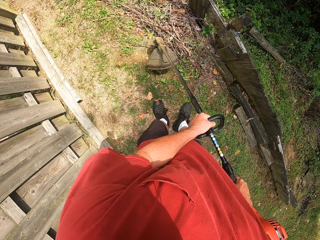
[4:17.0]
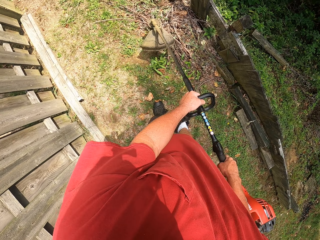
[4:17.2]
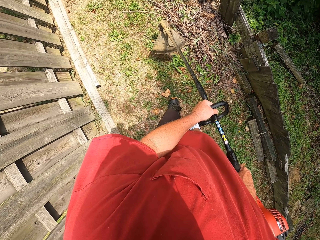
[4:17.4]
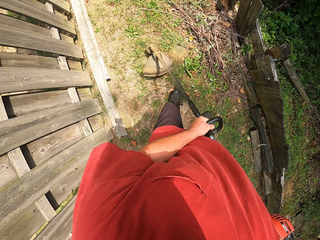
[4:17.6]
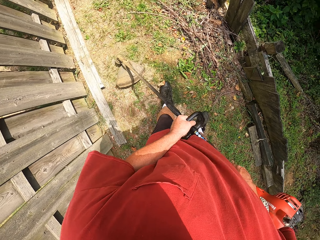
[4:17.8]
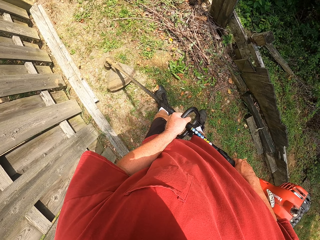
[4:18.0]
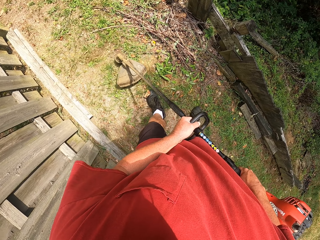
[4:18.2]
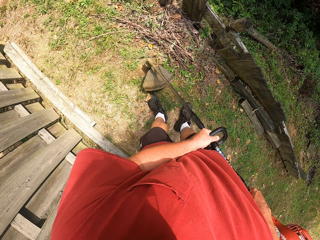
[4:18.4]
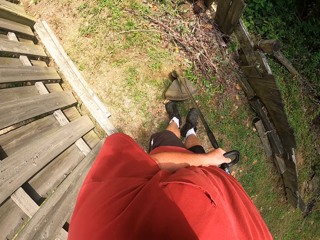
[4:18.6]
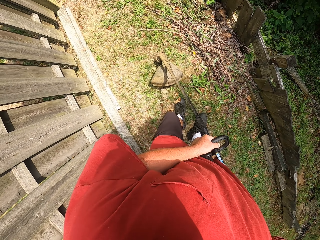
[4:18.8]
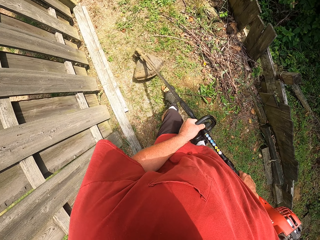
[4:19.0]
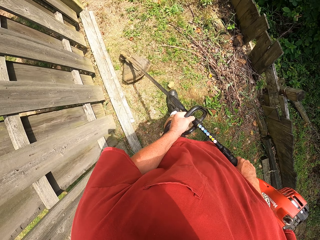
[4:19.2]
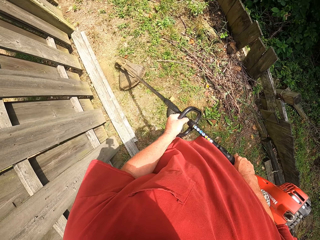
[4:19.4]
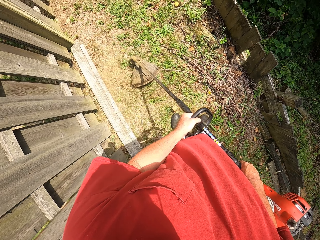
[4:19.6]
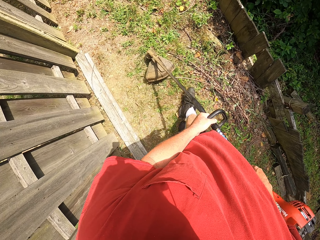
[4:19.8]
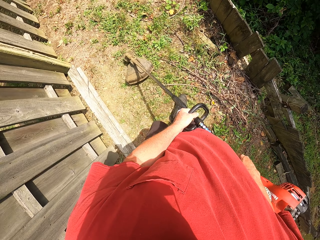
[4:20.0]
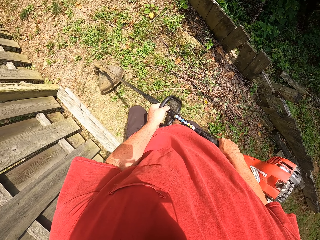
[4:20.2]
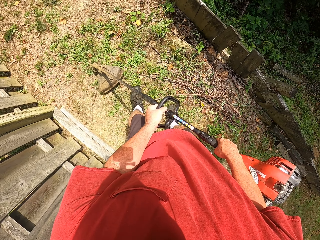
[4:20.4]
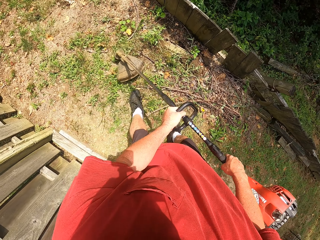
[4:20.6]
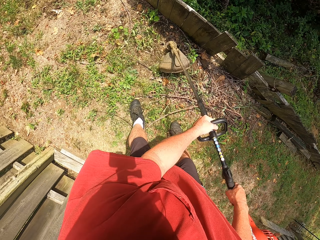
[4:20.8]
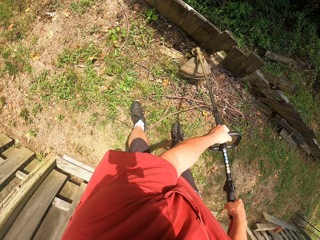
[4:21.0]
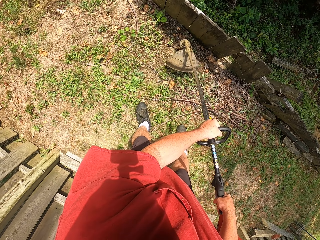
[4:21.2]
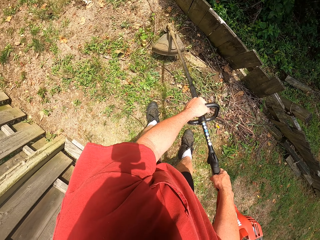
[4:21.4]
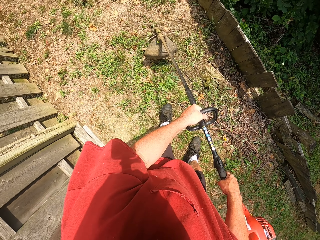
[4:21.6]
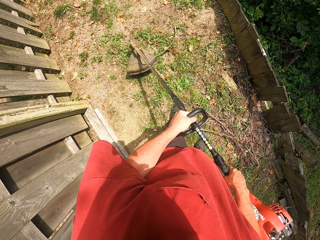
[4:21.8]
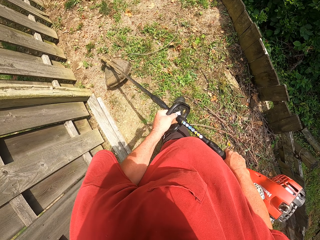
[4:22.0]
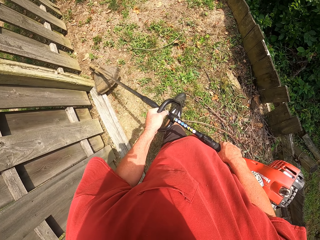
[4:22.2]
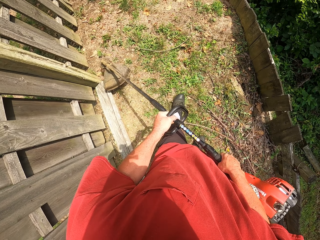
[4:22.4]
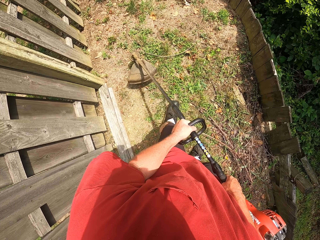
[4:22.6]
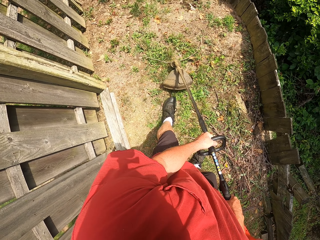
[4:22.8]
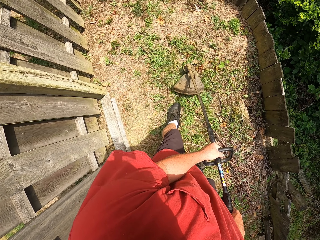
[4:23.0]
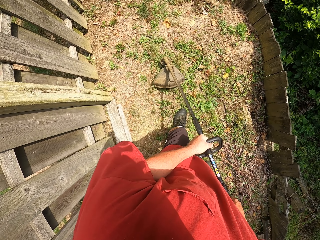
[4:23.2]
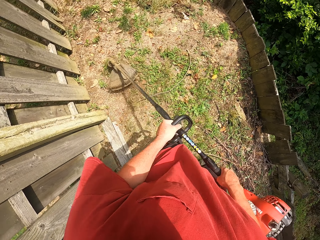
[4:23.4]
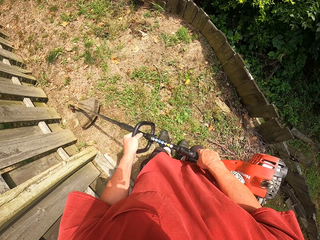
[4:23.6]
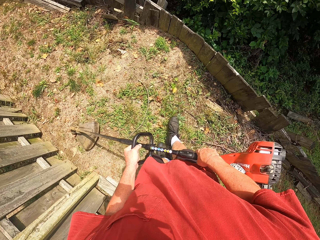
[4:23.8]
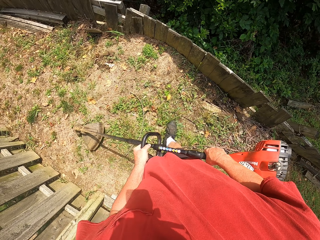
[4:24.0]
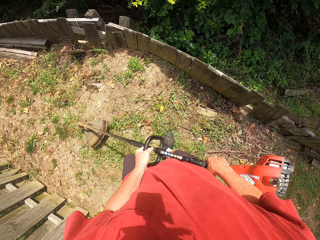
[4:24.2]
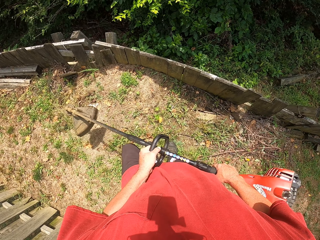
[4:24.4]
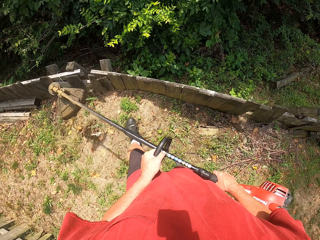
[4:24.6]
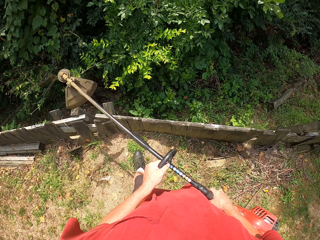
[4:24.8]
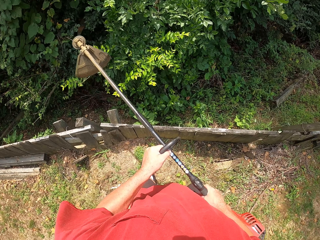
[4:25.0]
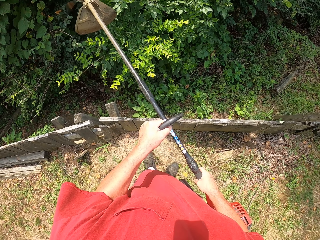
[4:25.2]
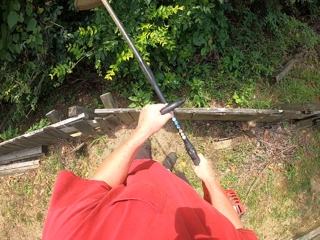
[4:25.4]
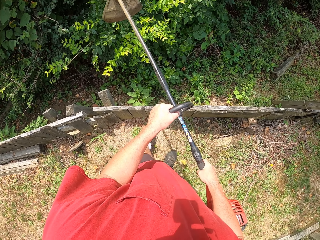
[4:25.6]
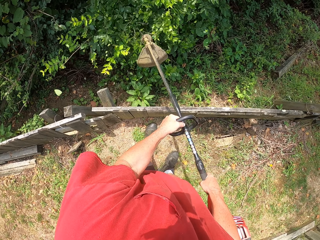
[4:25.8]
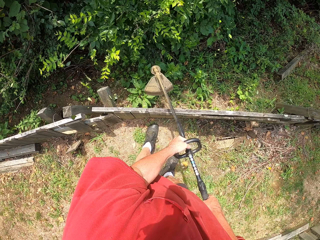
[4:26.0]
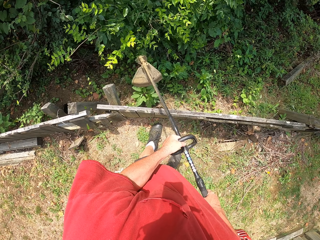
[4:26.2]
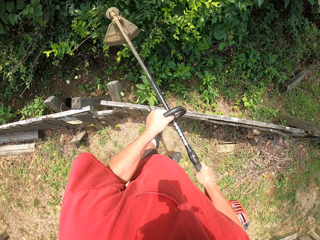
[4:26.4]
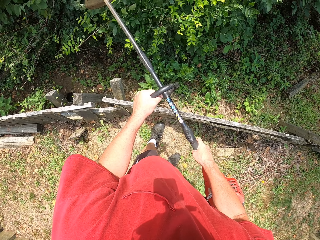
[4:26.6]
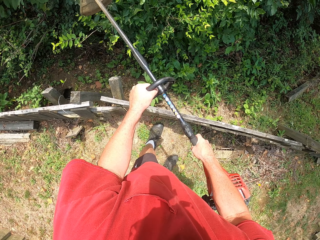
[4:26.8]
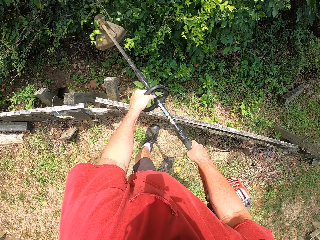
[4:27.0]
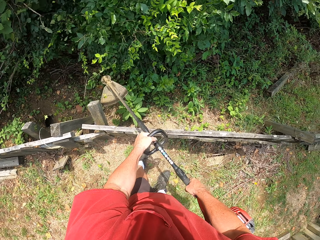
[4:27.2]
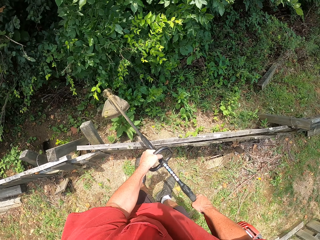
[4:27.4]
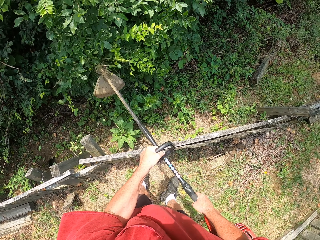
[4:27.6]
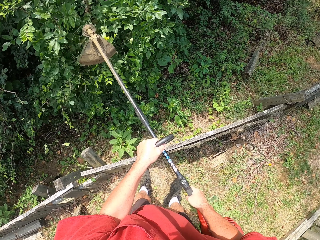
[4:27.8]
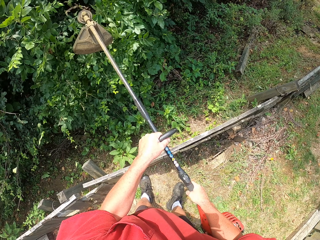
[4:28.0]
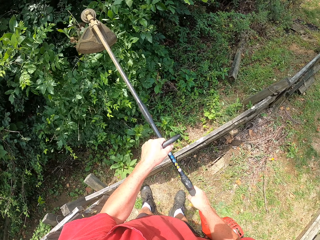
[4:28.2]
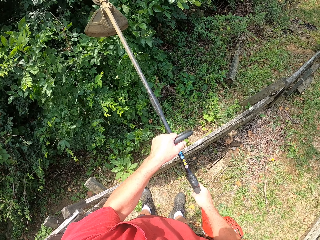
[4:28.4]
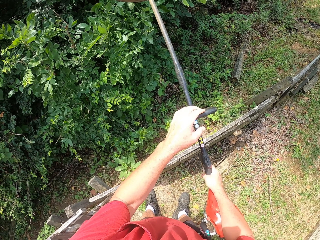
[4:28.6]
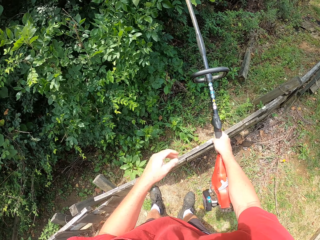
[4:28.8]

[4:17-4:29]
The camera wearer lifts the machine grass above. They cut flowers with a machine cutter or brush cutter.

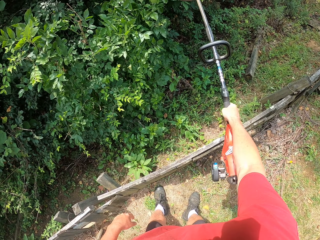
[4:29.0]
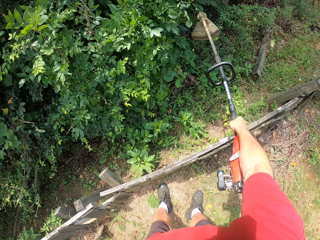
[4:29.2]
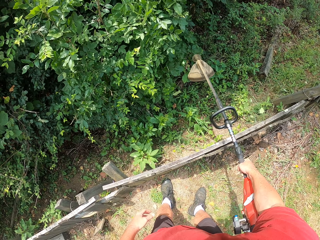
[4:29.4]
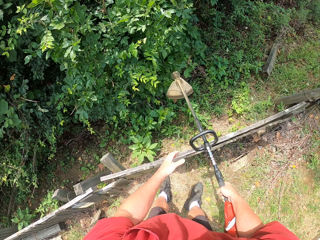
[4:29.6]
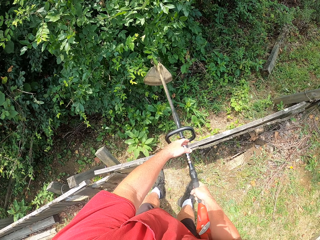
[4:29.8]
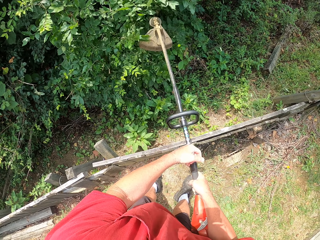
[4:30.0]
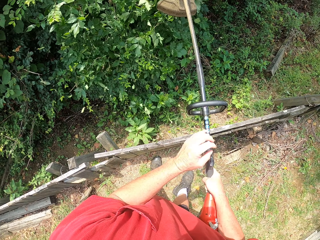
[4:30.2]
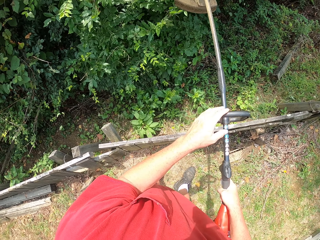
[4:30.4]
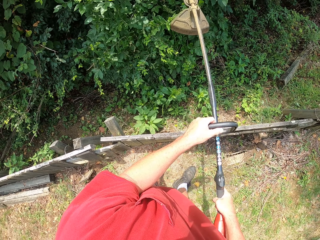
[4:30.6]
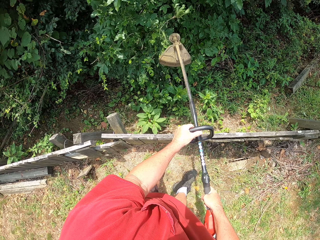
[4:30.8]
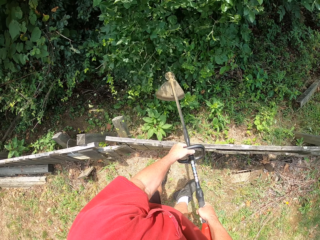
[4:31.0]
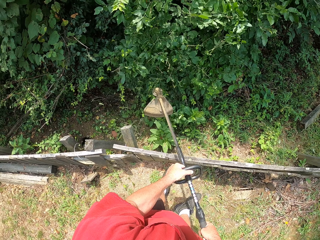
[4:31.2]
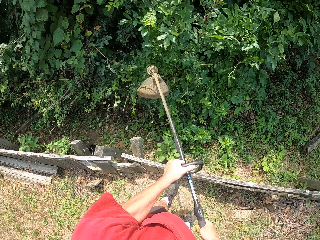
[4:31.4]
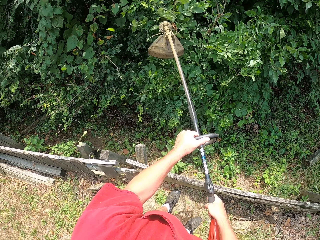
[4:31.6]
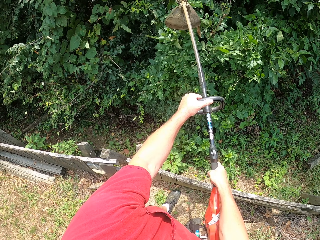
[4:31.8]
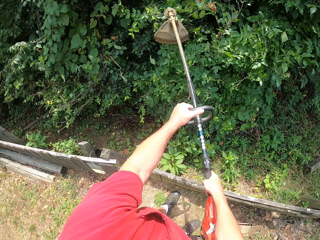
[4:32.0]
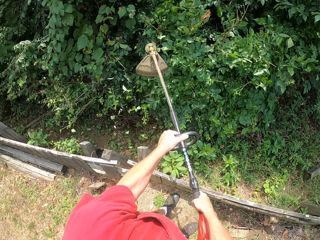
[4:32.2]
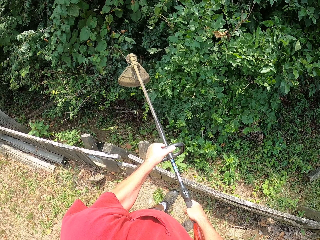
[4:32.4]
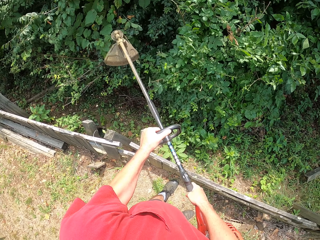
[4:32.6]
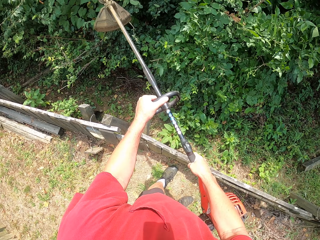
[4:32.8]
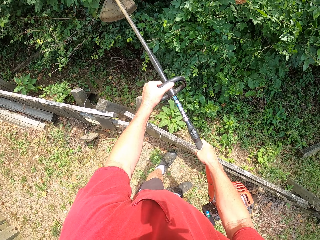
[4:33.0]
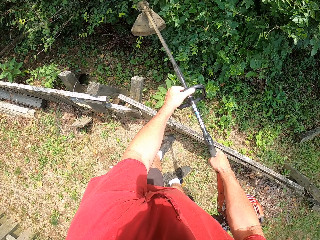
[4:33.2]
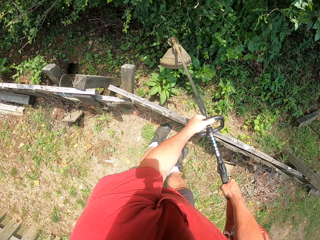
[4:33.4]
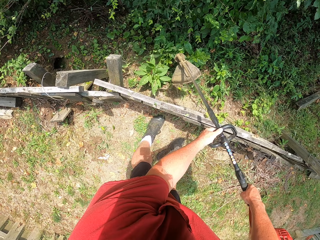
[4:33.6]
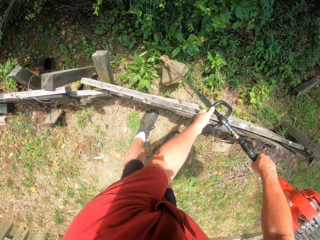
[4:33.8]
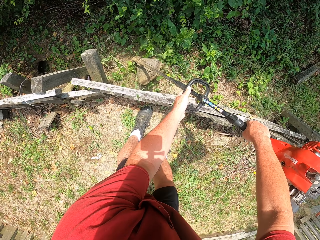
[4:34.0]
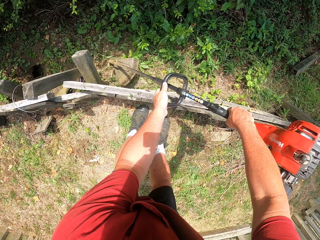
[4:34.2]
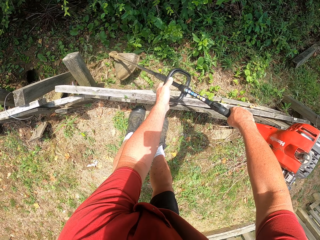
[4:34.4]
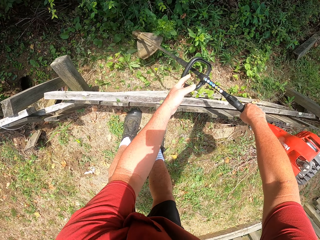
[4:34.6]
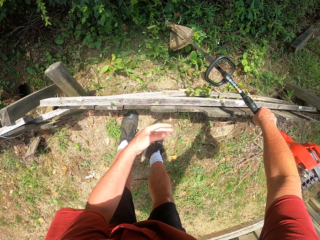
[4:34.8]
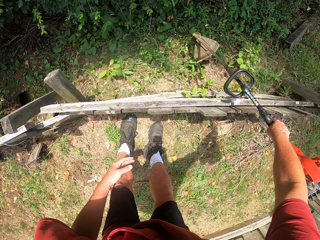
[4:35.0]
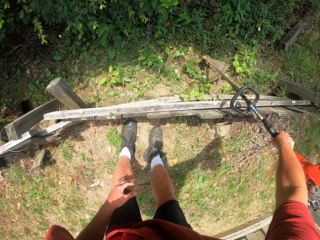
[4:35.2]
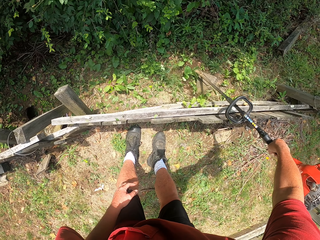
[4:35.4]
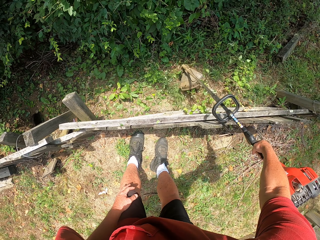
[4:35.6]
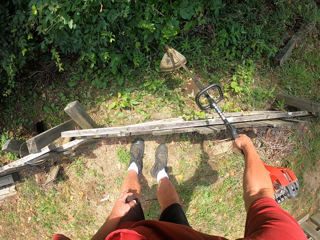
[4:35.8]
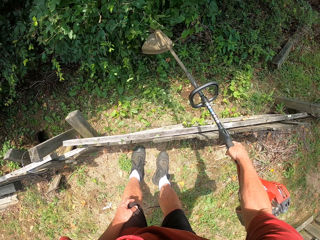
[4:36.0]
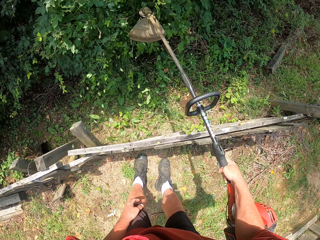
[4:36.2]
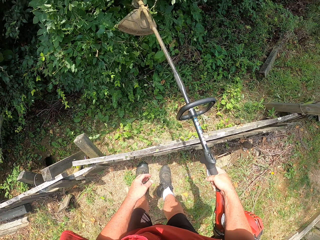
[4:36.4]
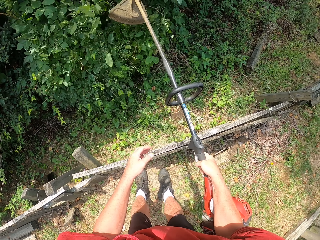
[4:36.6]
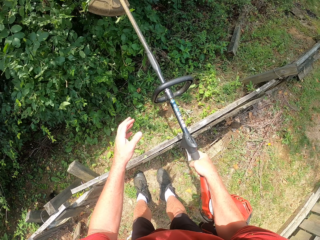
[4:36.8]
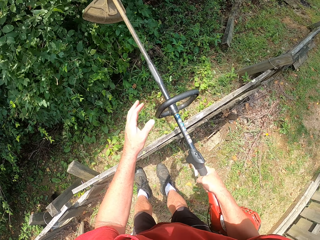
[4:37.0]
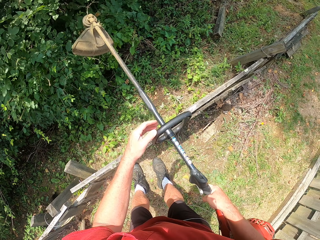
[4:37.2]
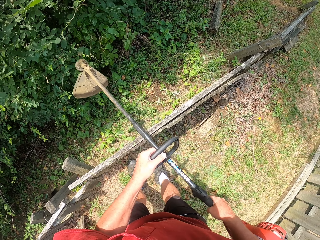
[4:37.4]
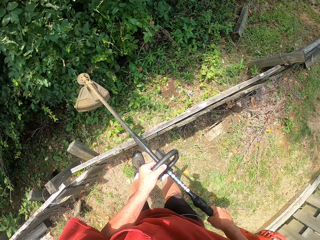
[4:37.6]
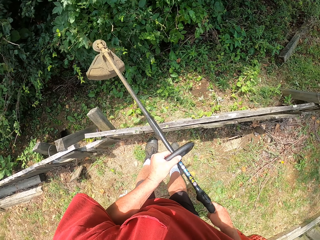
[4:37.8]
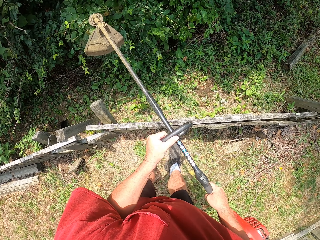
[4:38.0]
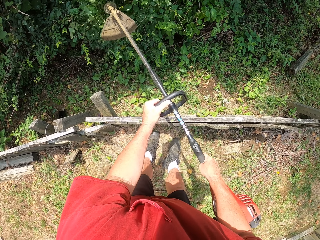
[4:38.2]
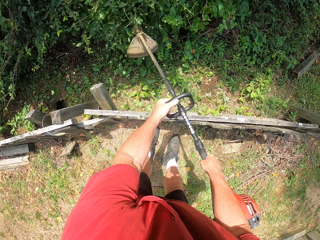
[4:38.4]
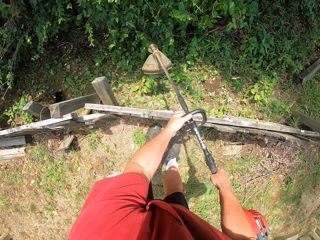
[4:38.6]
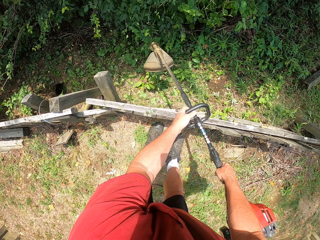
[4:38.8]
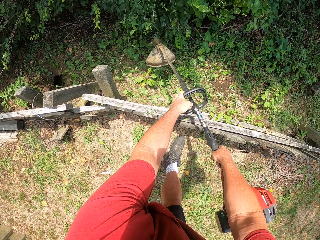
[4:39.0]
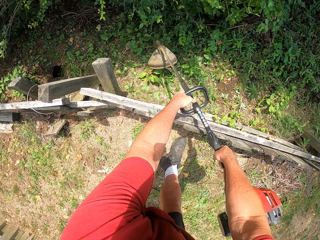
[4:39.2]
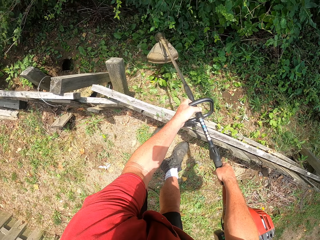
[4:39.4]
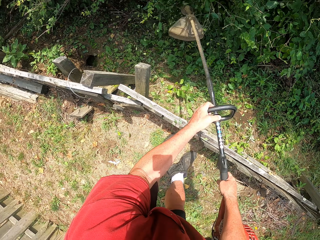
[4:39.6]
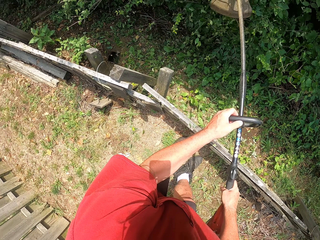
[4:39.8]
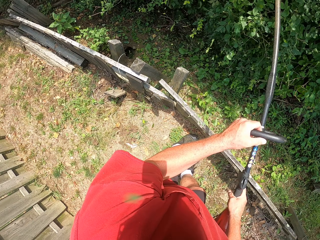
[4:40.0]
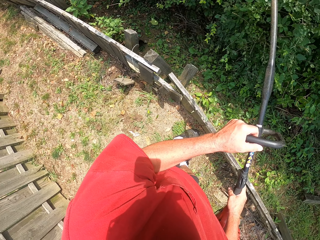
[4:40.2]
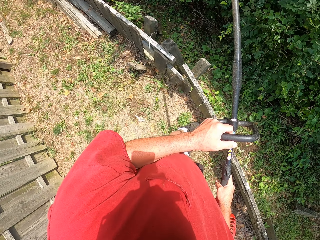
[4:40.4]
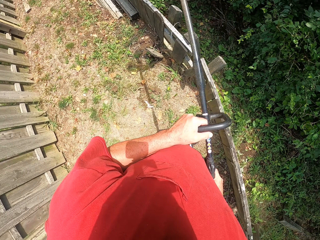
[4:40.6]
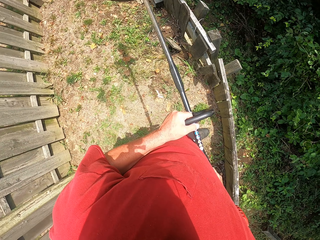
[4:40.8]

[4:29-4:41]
The camera wearer moves the left hand from the machine cutter. They hold the machine with the left hand. They cut flowers with the machine cutter. They place the left hand on the machine cutter. They cut the flowers with the machine cutter.
